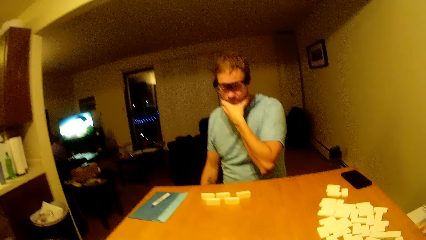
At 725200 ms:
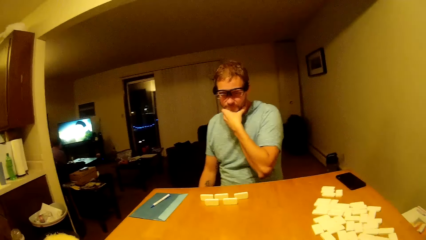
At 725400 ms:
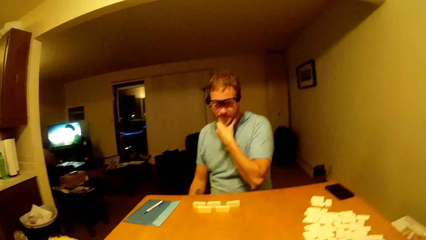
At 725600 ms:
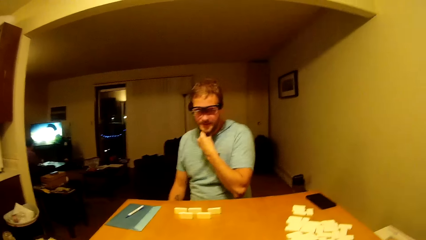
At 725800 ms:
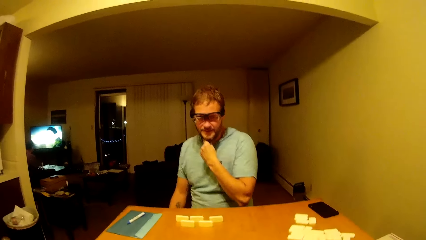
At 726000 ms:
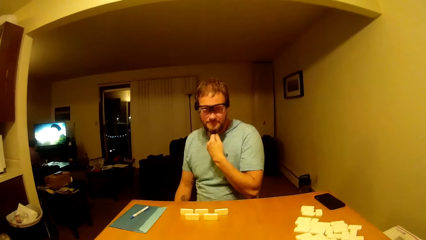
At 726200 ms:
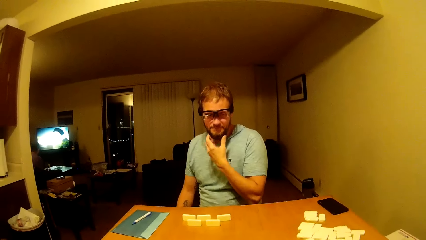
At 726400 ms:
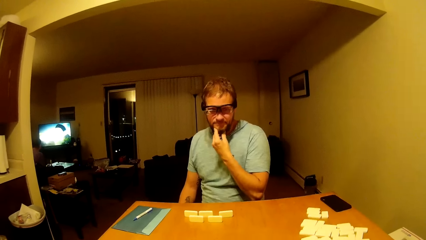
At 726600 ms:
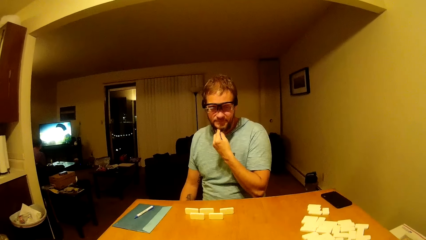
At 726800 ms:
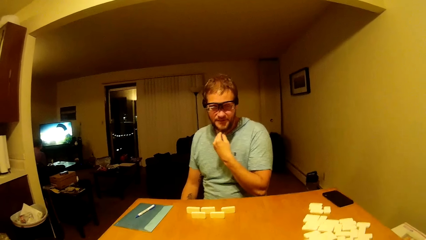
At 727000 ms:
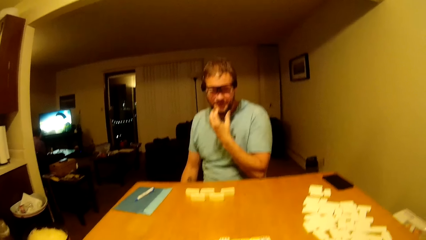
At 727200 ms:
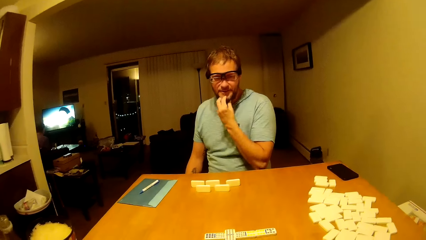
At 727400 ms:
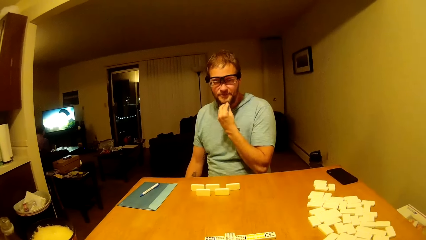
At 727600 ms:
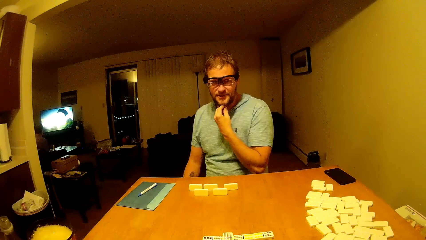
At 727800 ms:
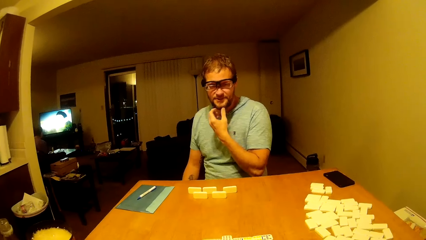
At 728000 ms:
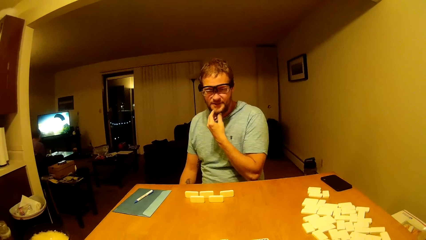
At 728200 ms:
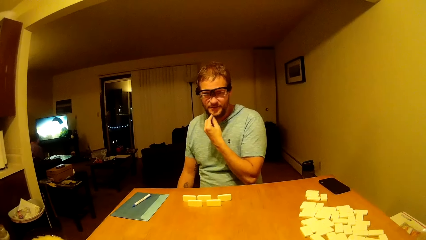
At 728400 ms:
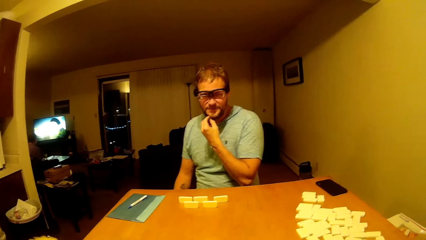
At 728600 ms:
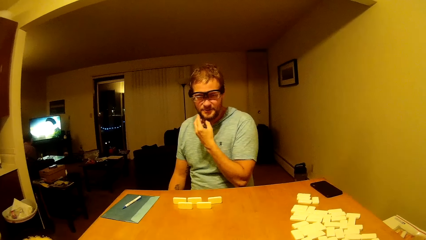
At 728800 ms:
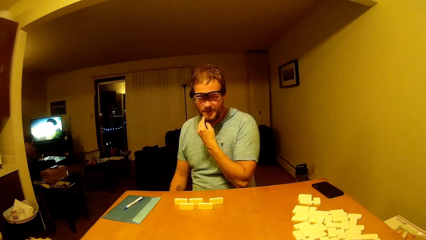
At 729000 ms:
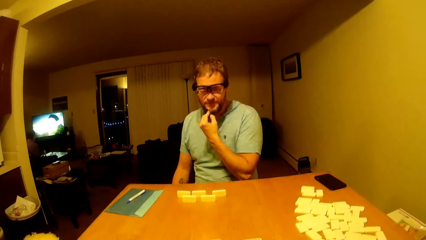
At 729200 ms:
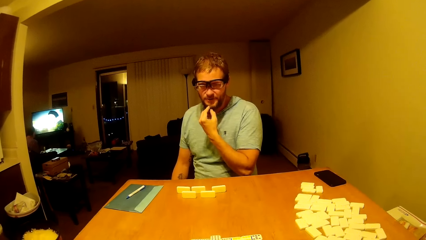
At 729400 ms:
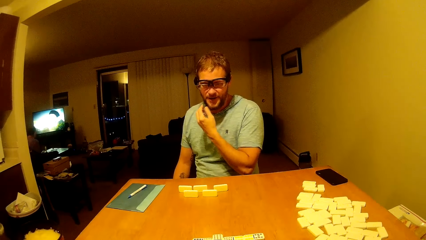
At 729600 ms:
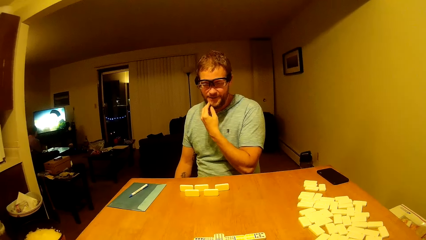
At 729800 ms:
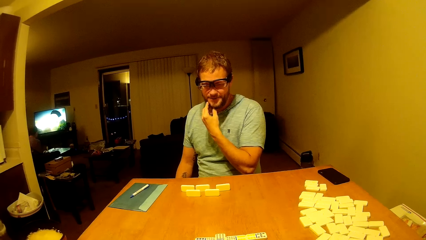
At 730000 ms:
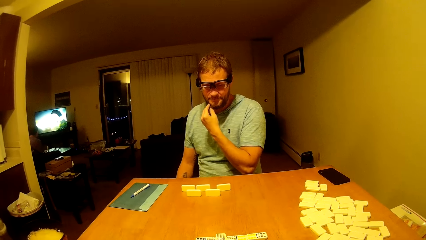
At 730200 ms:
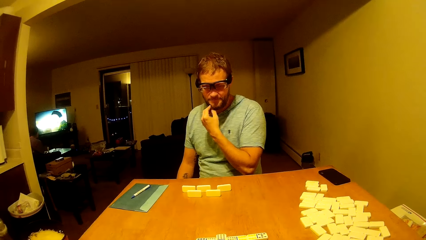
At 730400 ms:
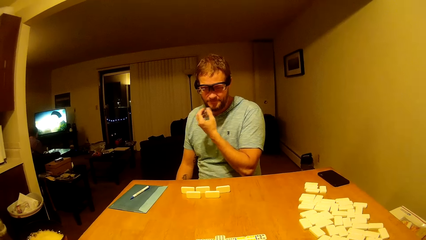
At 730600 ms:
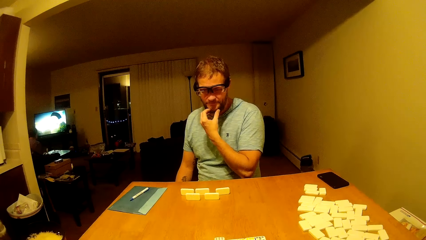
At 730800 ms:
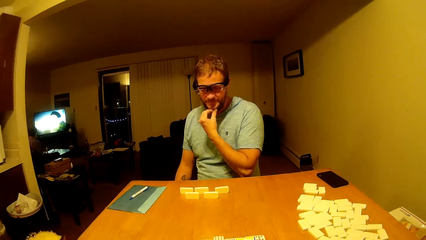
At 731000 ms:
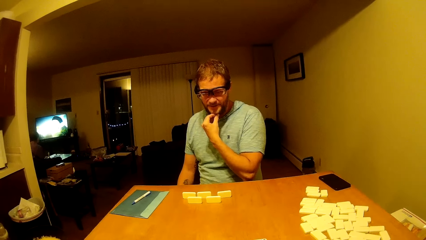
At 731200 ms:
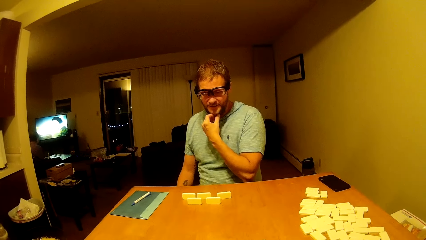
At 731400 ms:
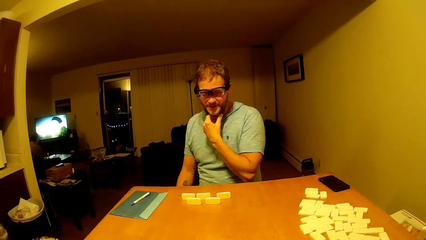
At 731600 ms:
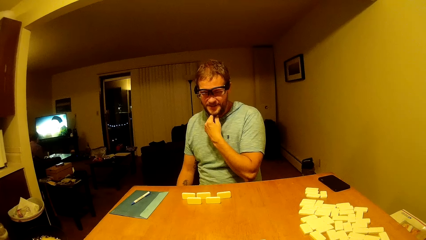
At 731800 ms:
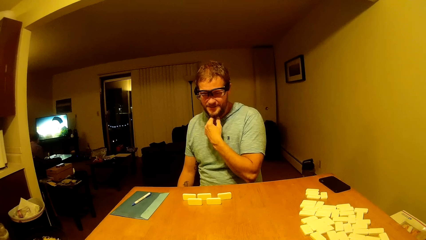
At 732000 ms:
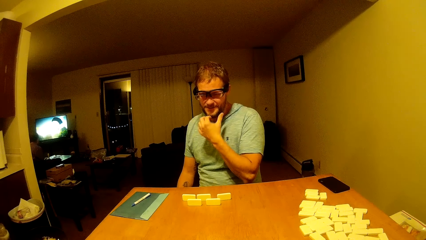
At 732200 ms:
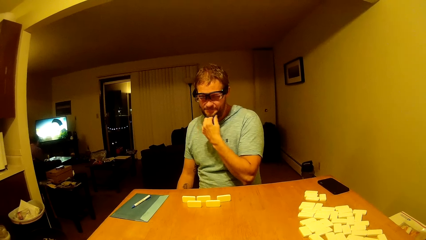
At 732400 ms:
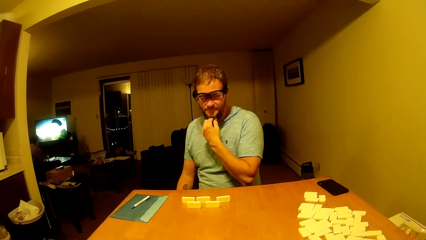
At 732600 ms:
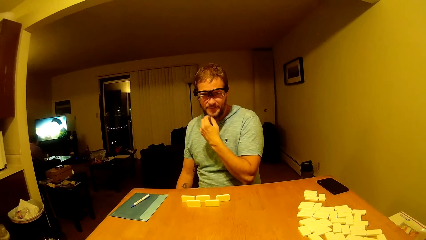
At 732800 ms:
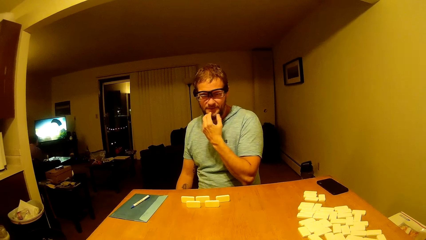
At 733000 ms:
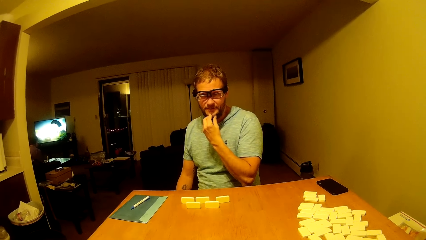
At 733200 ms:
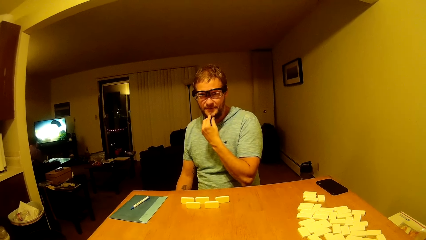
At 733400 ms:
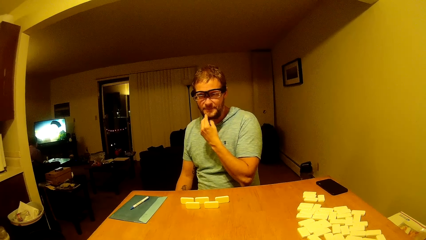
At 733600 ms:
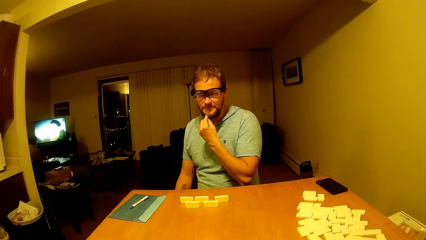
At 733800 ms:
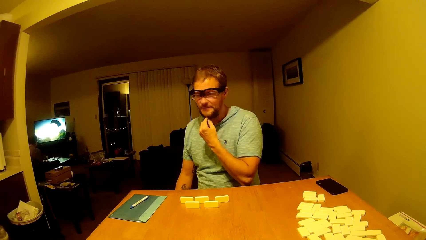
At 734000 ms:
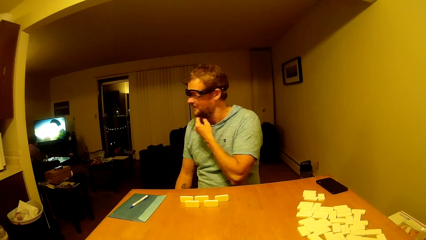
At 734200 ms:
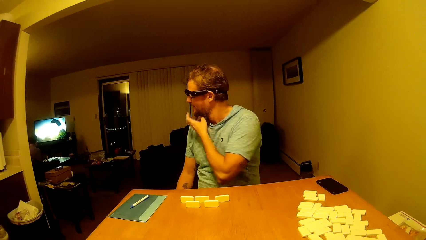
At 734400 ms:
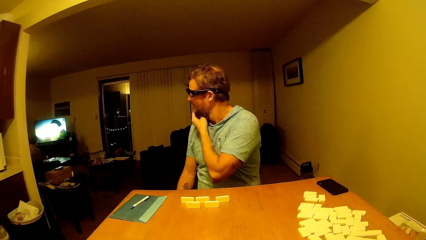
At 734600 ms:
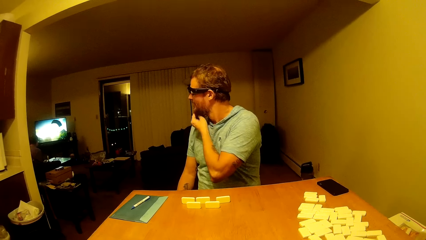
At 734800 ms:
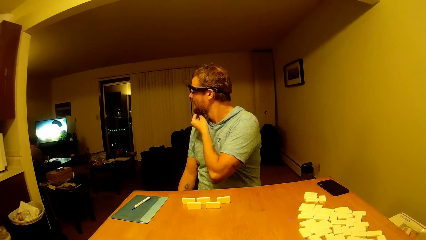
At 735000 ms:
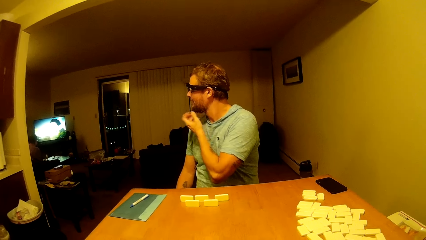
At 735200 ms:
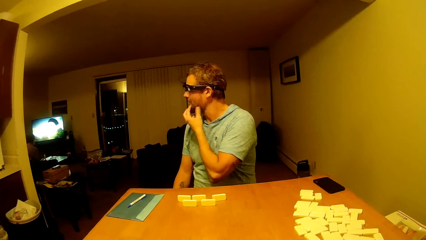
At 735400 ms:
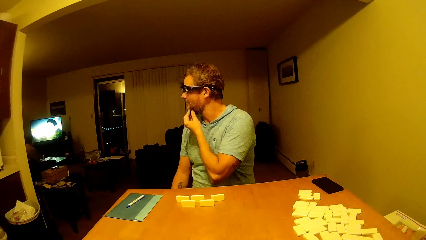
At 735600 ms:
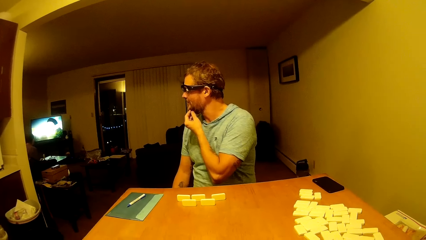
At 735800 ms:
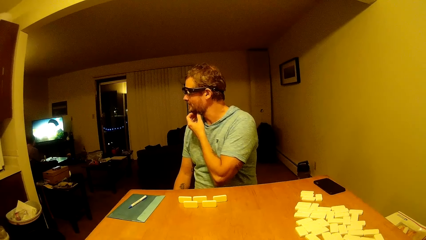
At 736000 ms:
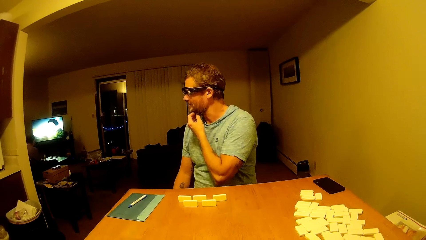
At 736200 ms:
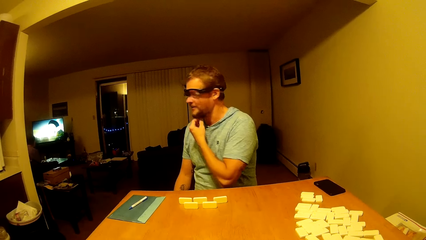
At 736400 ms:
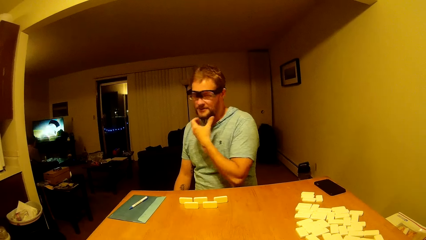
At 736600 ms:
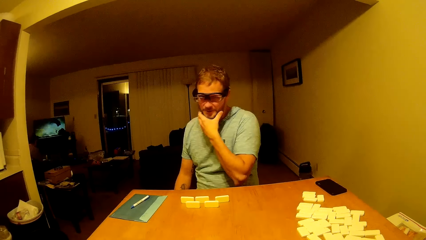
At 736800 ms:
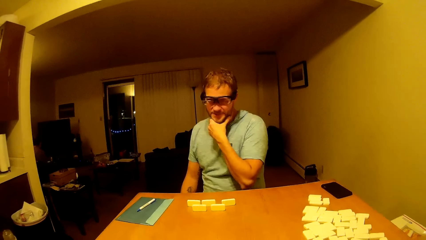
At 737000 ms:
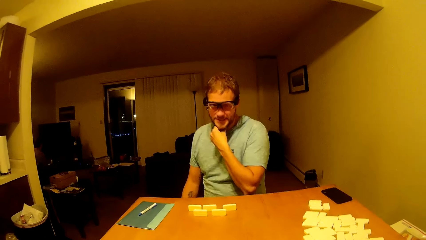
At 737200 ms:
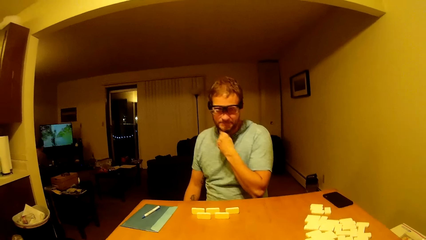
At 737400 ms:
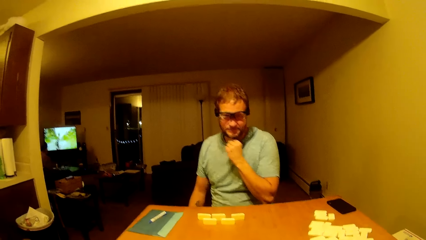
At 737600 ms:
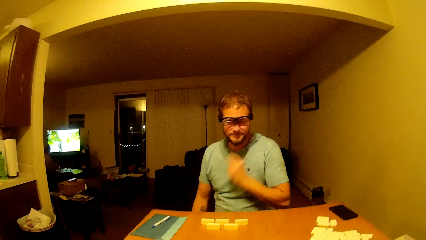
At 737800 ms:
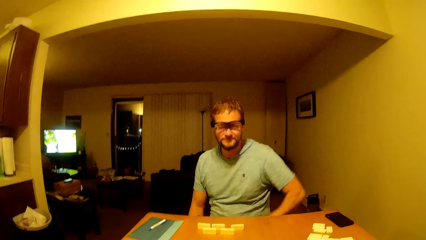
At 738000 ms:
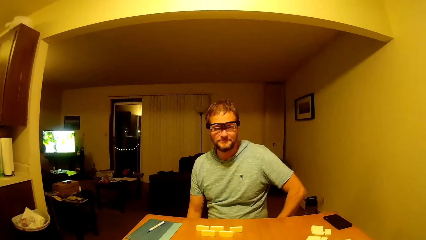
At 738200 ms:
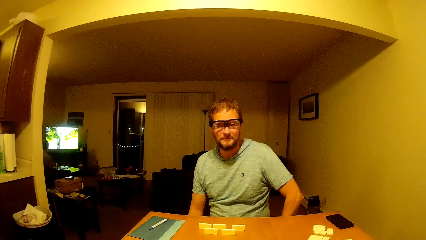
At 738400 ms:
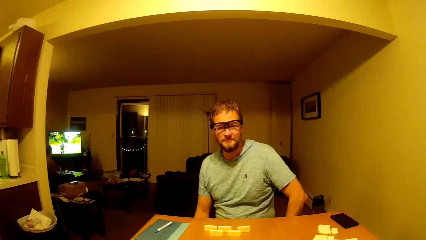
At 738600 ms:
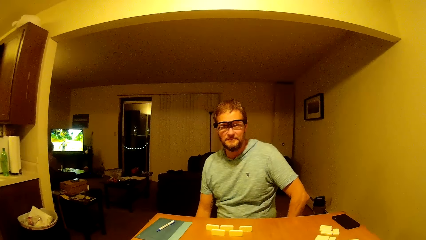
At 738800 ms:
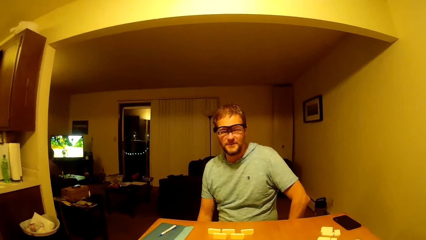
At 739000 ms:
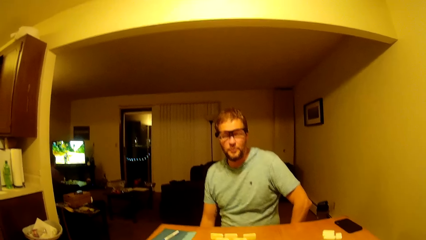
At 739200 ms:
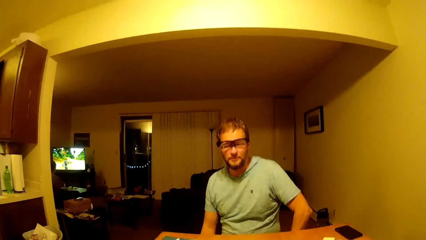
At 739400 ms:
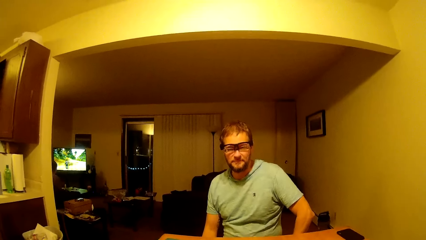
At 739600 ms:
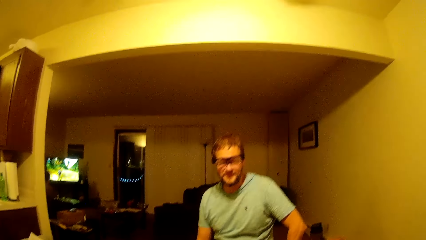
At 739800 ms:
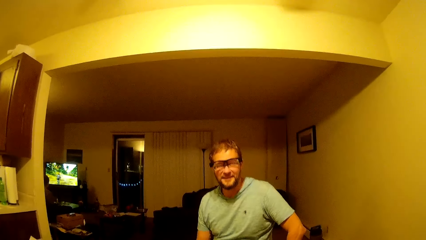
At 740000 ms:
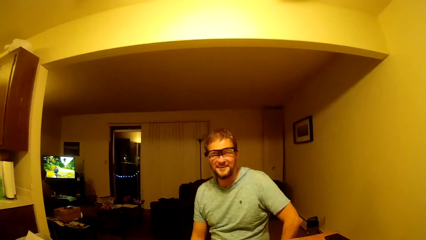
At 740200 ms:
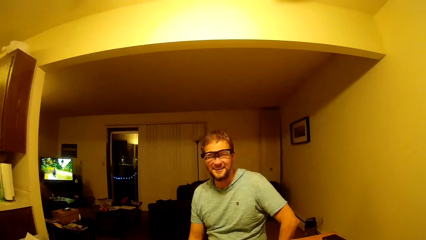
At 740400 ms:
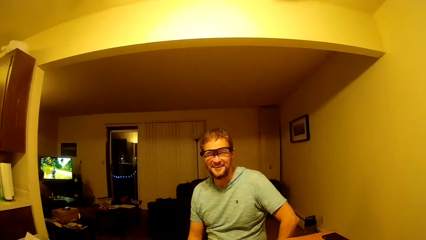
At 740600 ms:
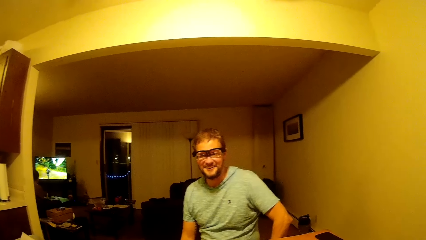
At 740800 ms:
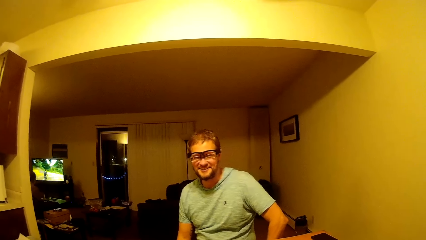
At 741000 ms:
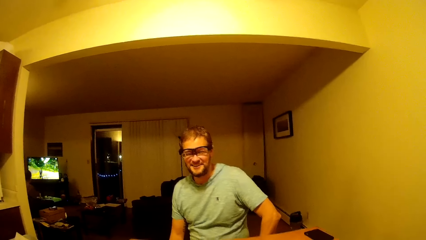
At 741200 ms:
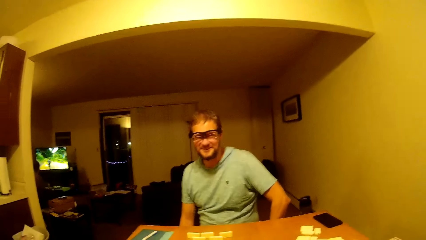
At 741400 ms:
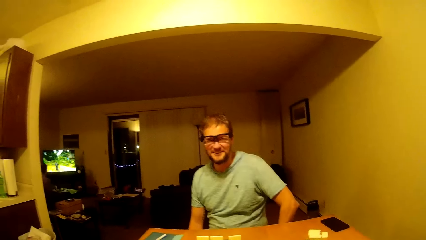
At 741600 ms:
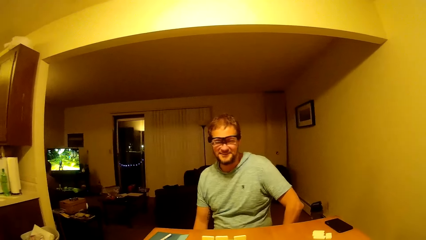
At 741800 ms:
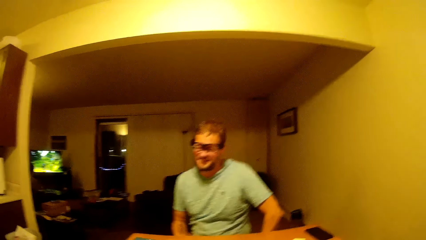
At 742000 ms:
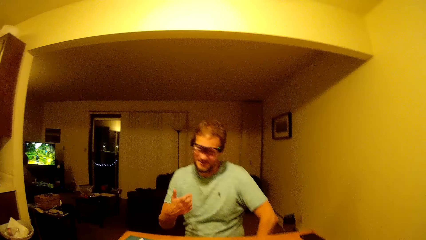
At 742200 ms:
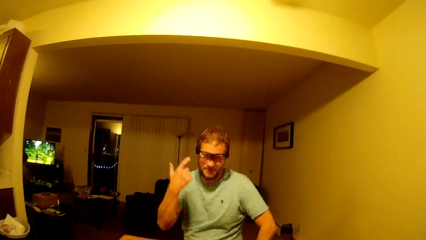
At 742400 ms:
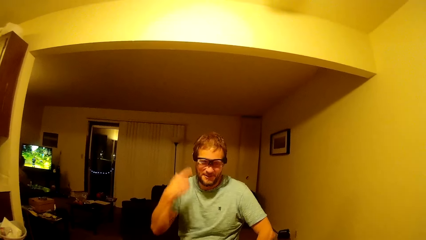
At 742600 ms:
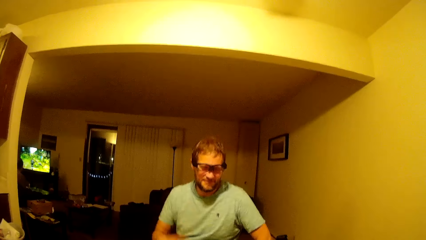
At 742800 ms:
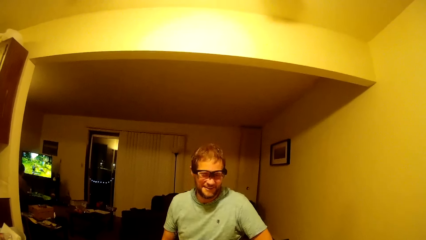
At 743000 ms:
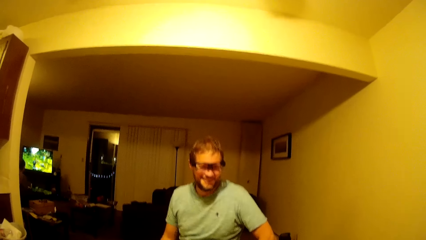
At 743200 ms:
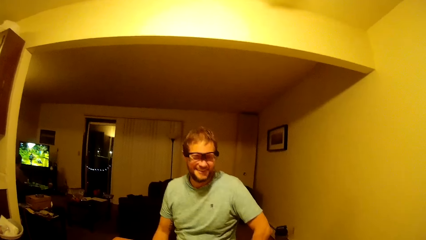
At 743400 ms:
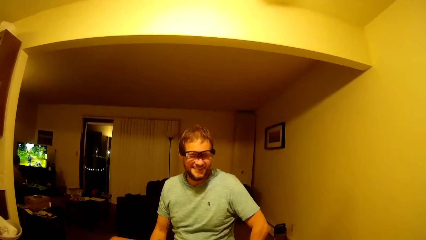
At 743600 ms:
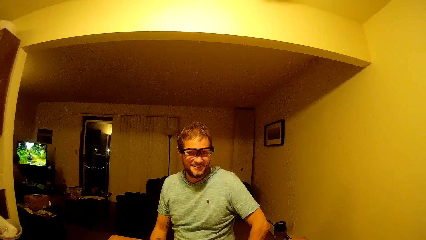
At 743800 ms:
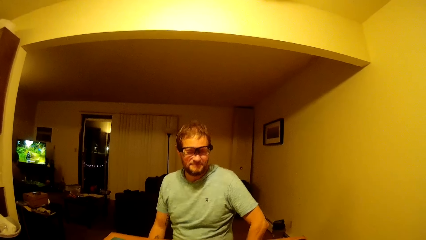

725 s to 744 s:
The camera wearer talks to a man. The man touches his beard. The camera wearer talks to the man.
